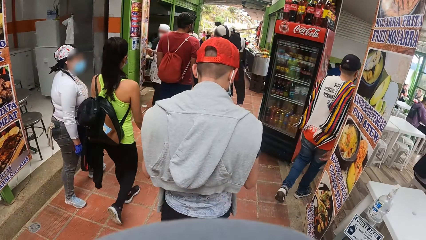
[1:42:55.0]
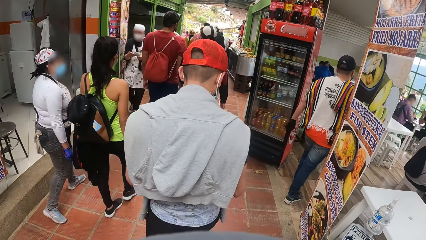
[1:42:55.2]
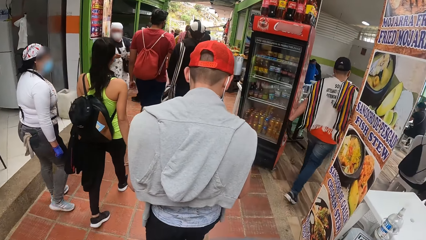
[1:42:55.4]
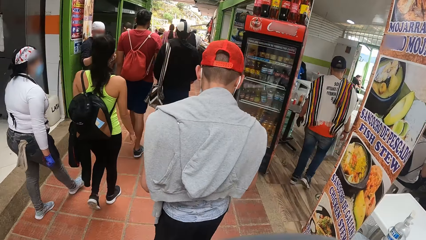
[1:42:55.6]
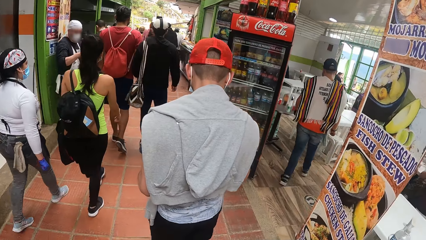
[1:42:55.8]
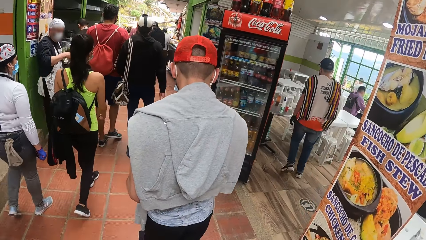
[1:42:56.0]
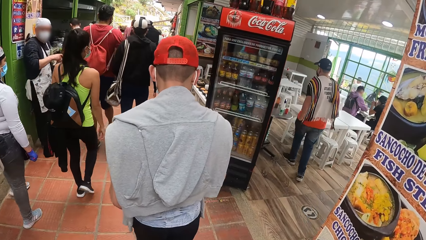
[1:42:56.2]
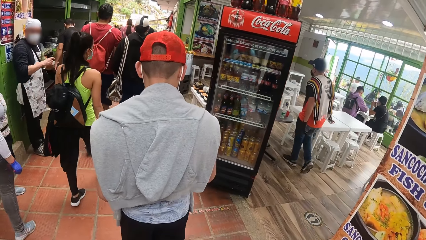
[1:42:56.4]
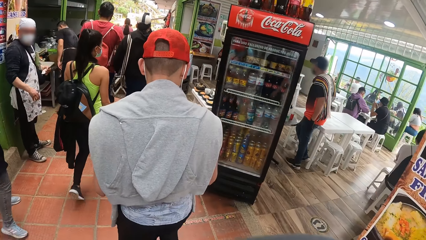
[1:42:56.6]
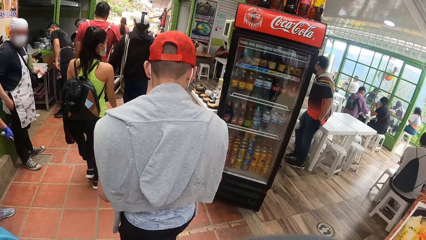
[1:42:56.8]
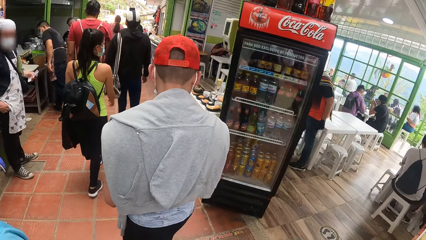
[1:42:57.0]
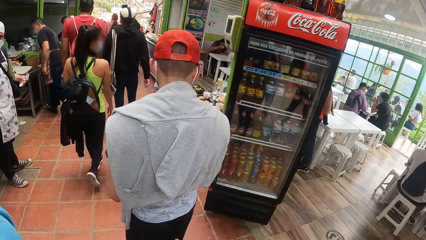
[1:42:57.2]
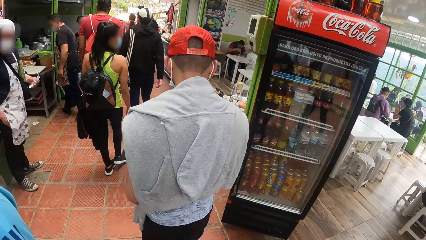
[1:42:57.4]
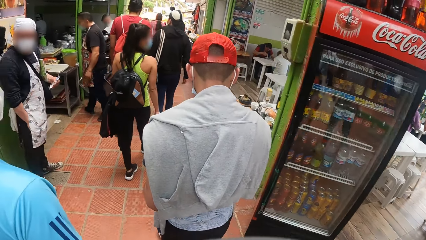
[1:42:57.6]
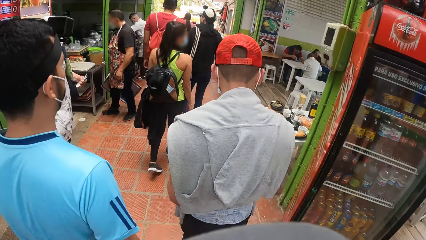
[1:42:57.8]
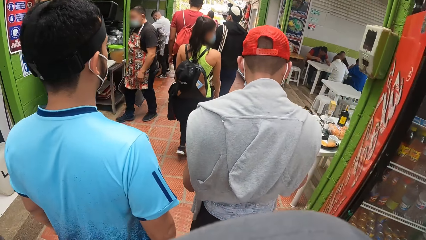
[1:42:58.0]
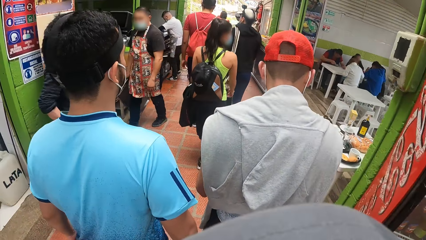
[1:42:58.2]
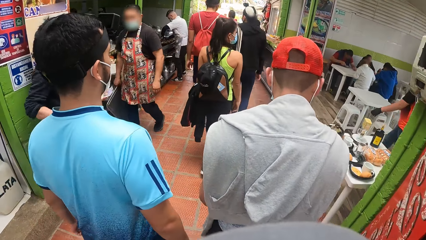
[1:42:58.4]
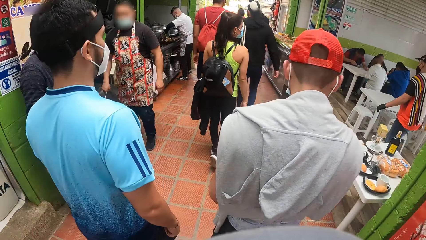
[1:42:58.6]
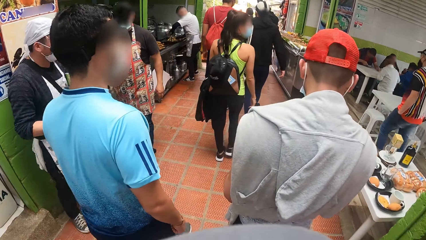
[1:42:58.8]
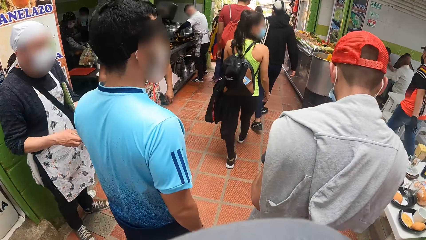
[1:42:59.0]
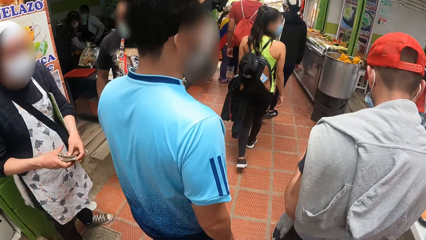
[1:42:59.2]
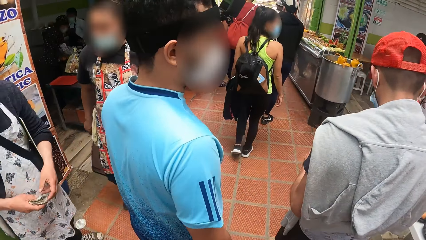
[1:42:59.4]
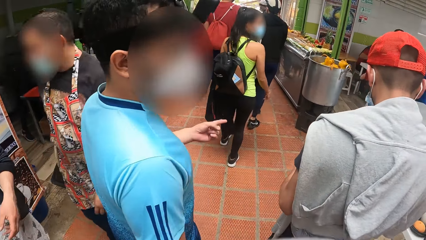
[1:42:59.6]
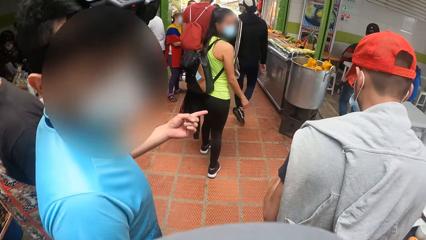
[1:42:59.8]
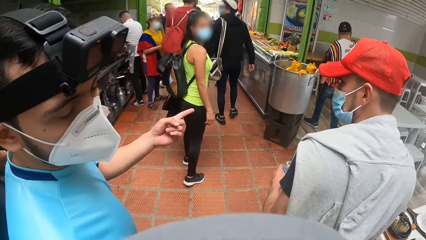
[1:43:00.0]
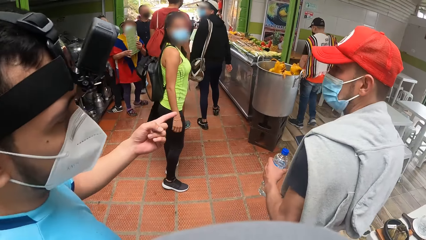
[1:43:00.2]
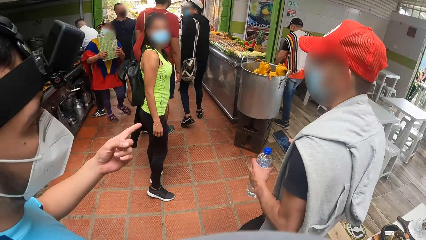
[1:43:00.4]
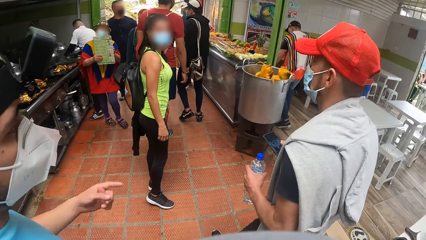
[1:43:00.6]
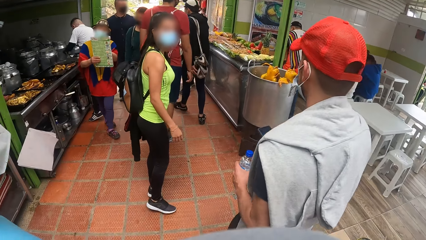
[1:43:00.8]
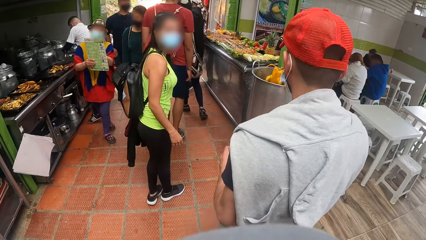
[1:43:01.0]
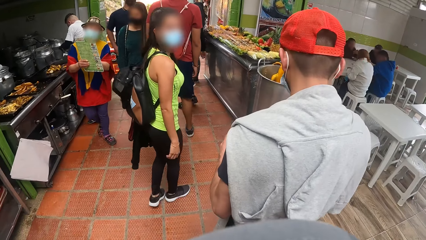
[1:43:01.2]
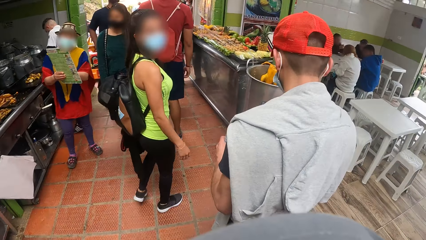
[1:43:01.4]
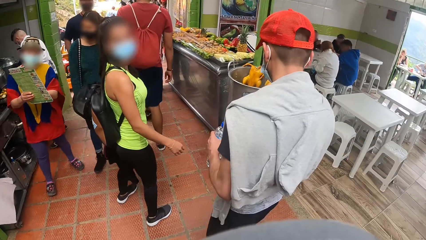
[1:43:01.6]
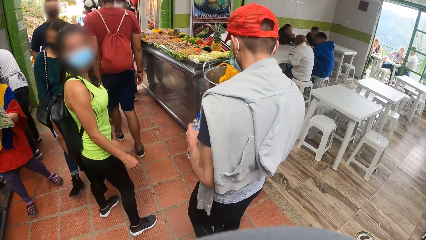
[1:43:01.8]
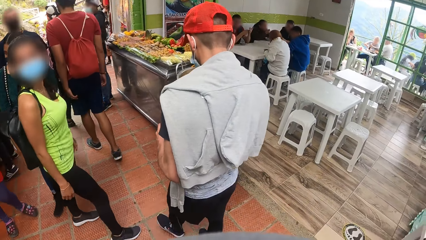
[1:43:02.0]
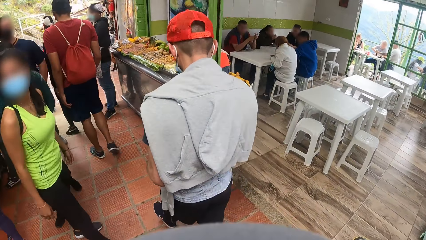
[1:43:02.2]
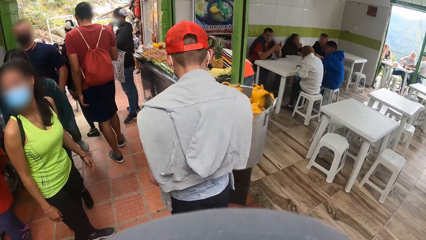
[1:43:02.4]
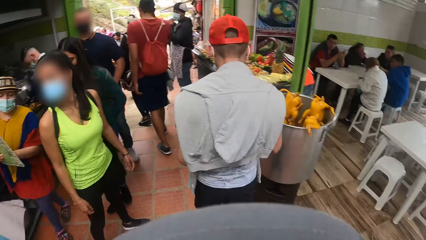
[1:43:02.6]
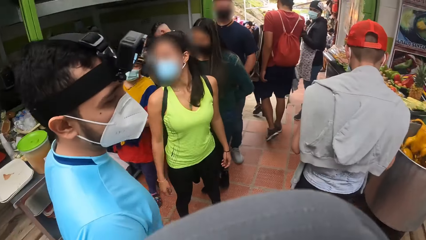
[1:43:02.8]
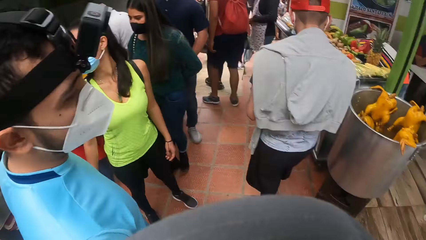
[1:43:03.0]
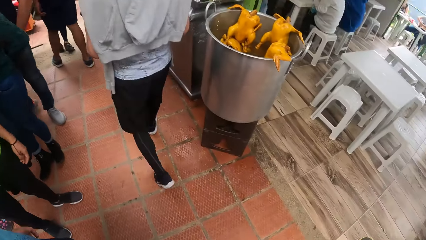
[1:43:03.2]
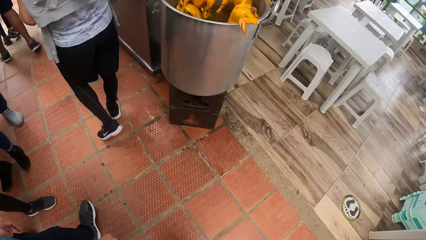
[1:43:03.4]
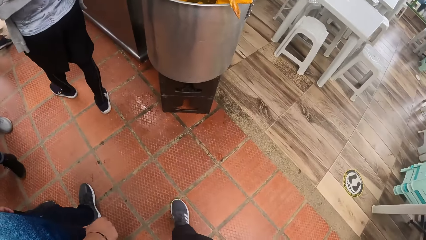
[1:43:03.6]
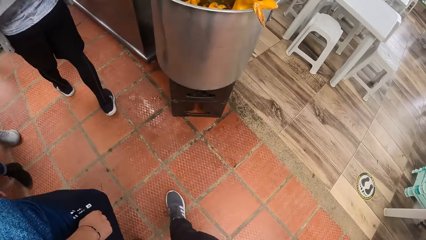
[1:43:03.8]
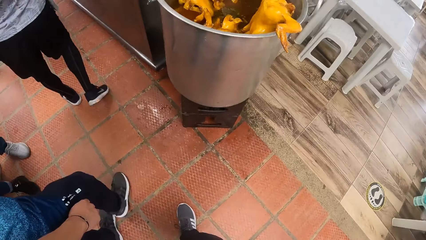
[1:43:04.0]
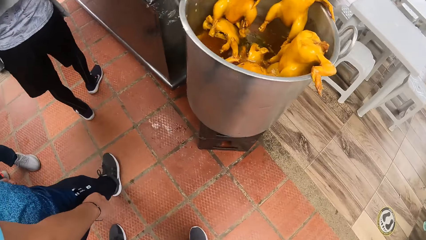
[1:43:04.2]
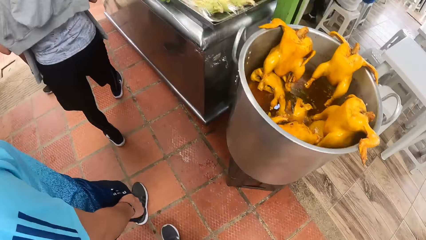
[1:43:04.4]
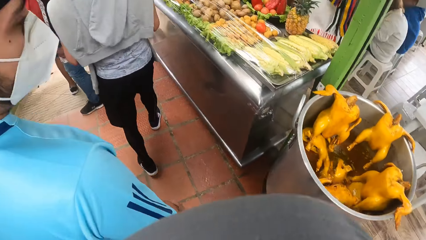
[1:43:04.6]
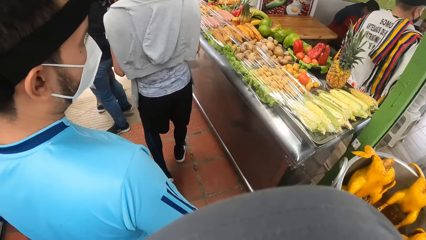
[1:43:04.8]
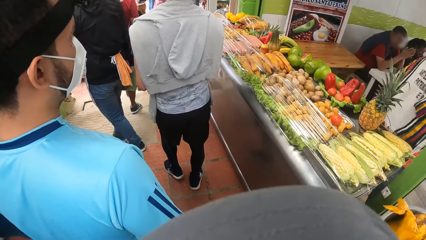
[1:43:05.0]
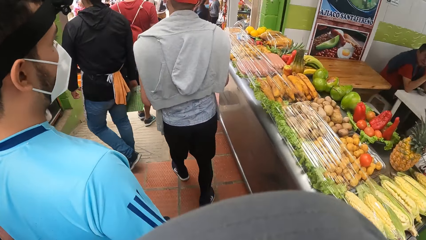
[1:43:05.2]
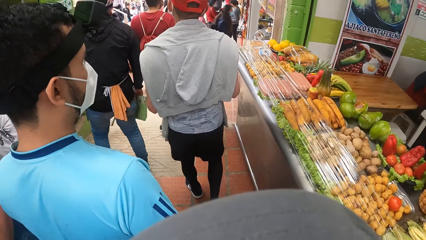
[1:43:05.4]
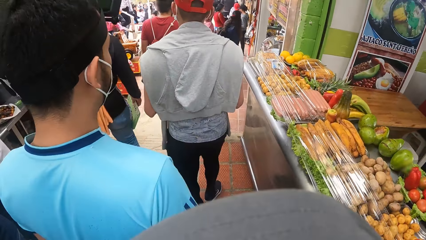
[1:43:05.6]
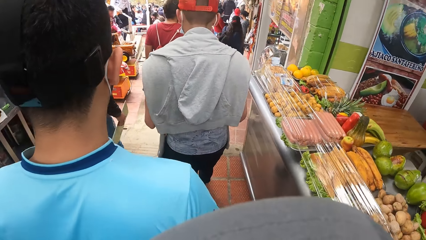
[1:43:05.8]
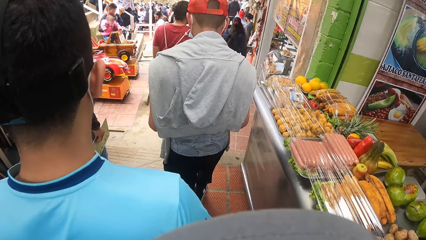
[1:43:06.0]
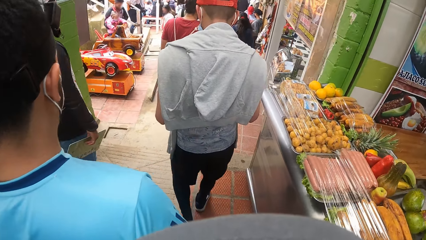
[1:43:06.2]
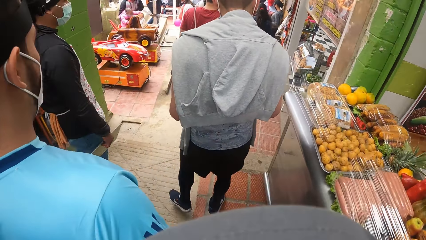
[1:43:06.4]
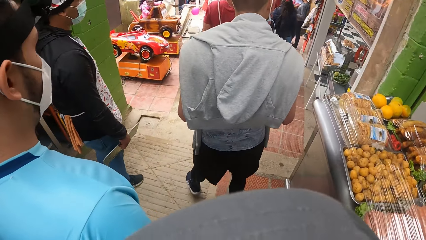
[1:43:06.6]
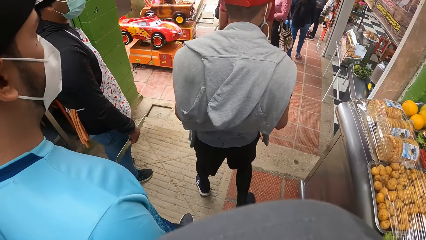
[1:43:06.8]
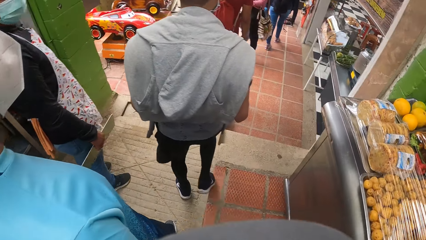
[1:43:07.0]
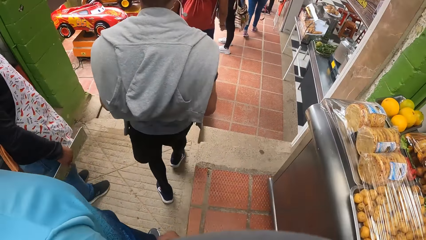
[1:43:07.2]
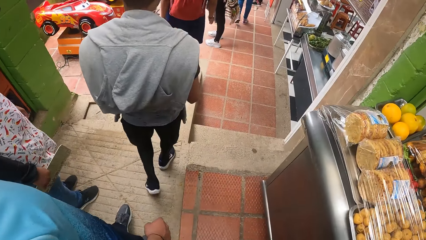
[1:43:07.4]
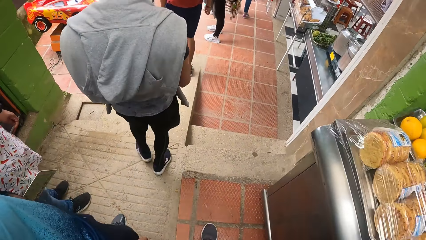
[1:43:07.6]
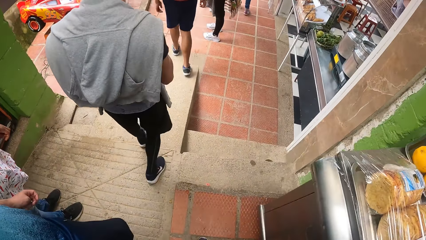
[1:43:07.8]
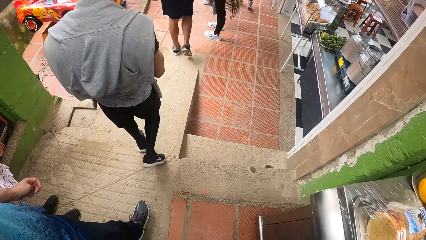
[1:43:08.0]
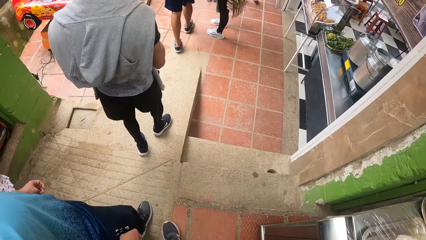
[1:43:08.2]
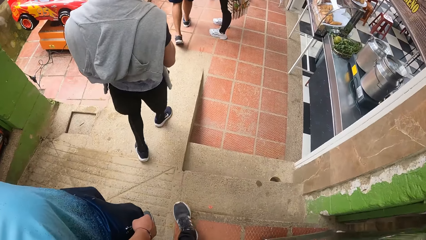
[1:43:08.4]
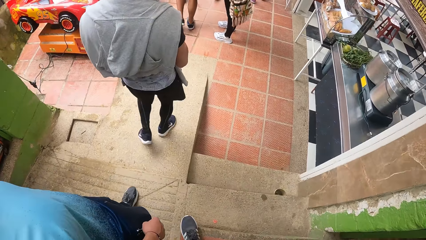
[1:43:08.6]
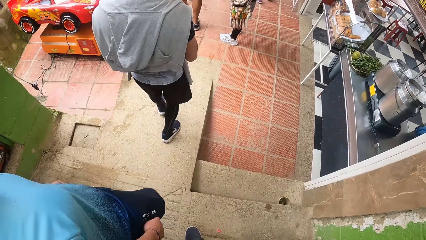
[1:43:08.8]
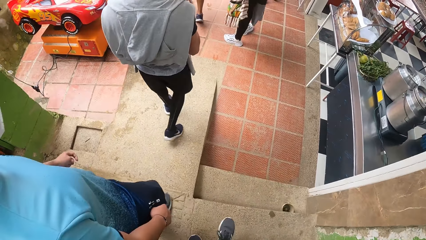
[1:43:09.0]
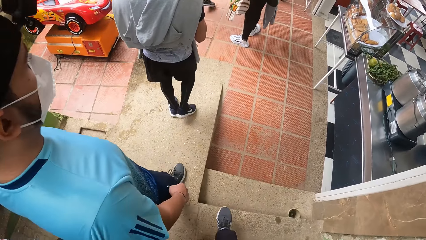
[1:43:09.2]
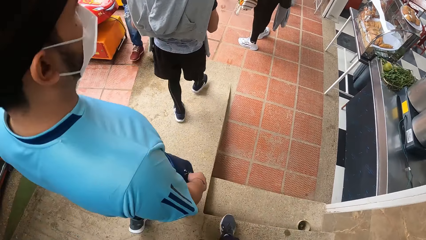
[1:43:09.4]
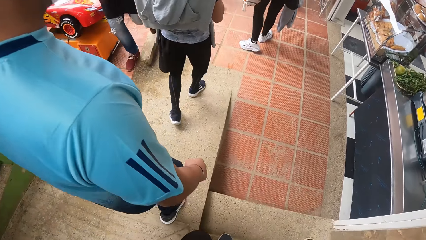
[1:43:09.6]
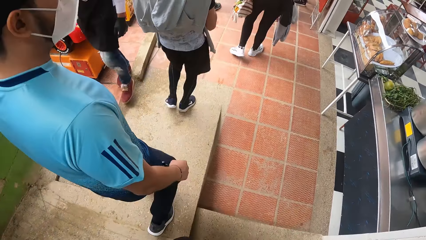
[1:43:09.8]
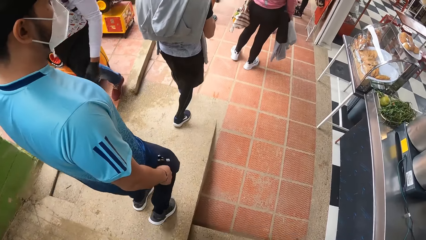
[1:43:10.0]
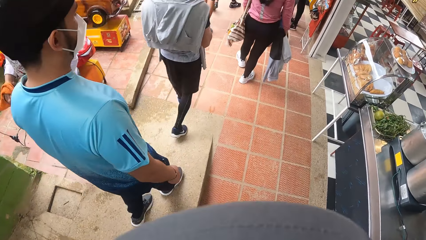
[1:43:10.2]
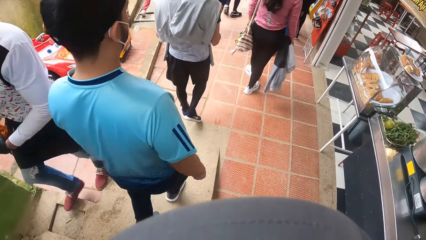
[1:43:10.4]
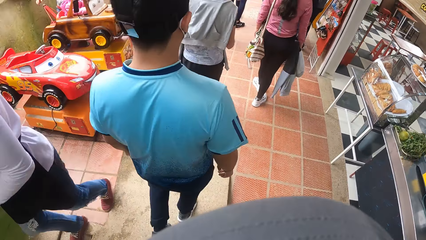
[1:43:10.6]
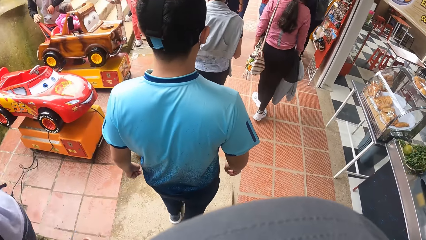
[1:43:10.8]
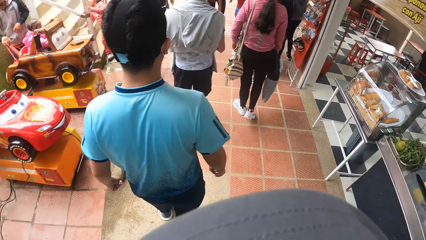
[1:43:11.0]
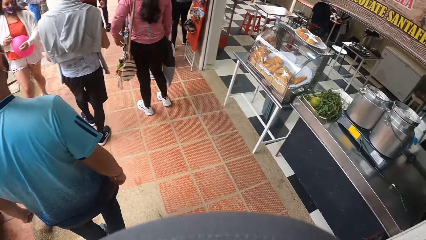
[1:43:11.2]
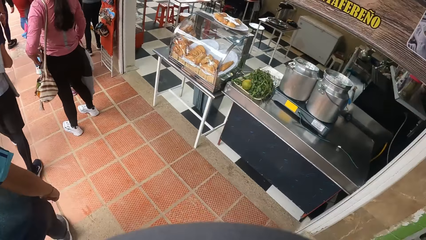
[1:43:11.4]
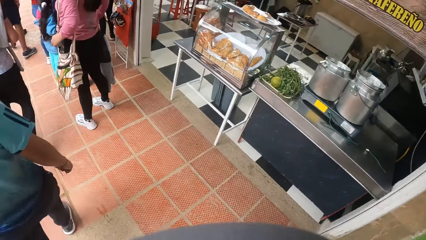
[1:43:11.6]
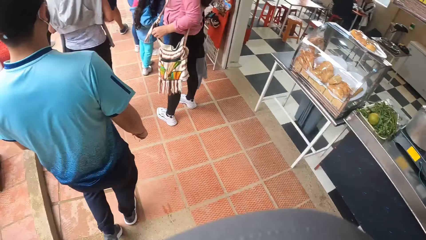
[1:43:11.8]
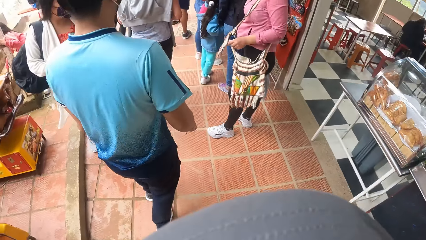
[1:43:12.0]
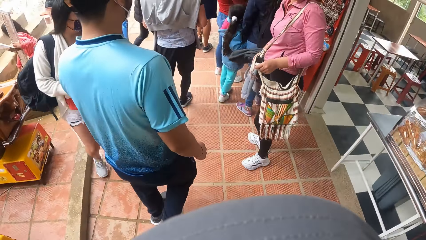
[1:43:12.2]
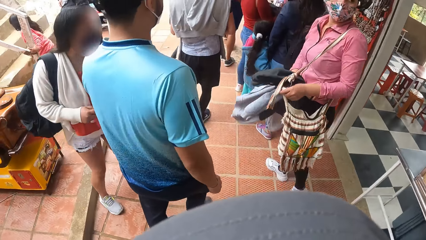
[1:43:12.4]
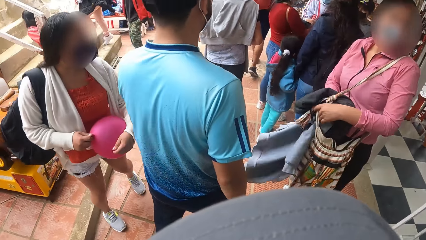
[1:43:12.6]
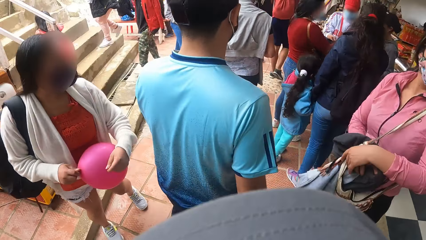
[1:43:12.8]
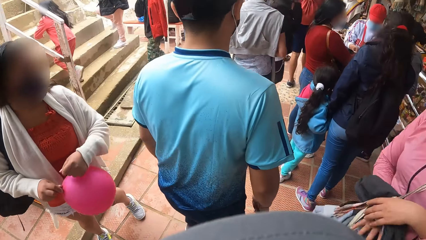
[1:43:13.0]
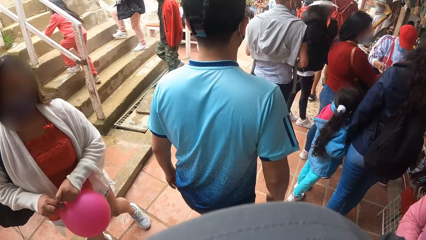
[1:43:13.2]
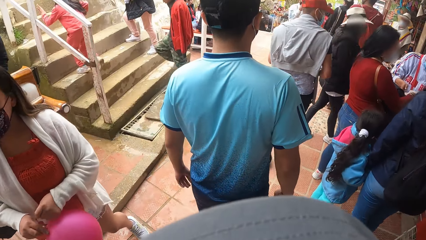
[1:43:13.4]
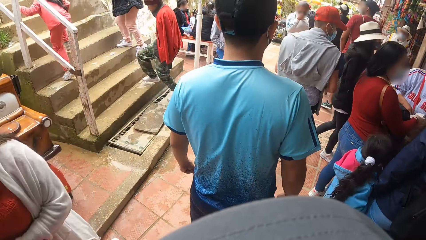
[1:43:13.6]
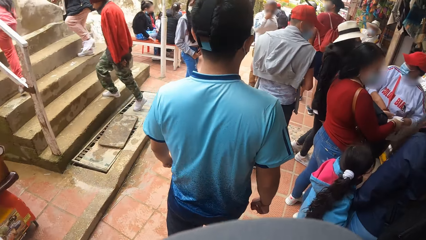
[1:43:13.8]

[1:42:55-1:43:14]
A man talks to the camera wearer. Another man climbs down a platform. A third man climbs down the platform.
